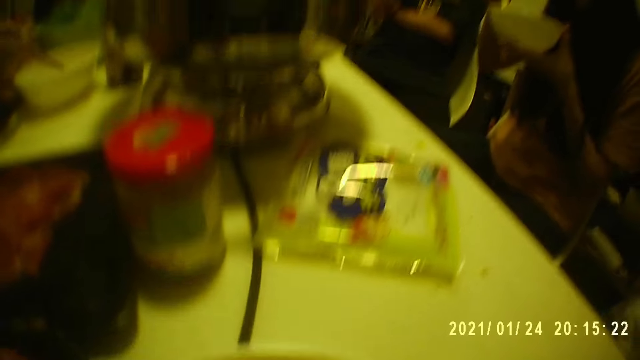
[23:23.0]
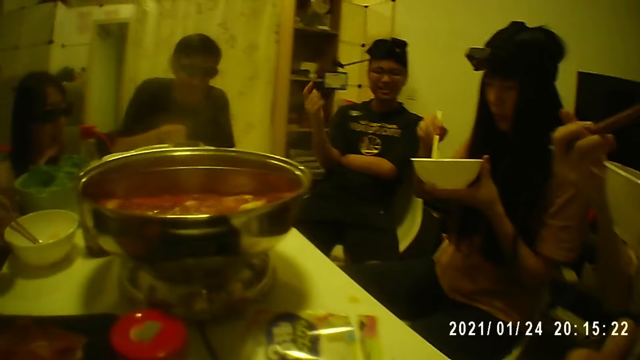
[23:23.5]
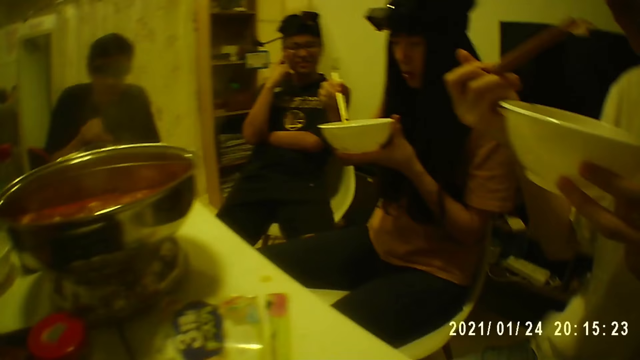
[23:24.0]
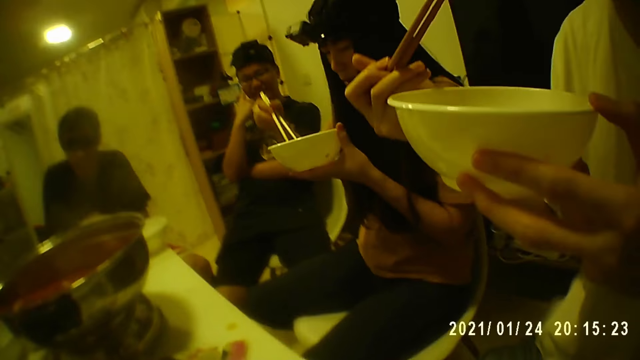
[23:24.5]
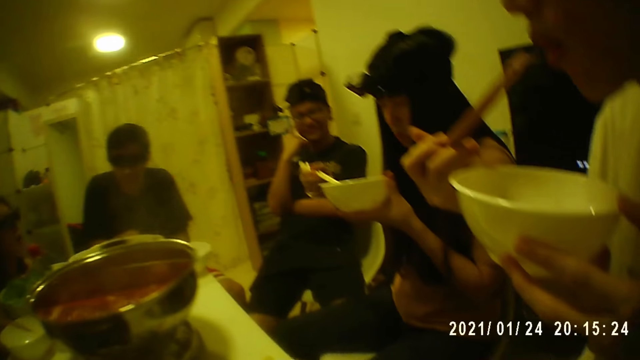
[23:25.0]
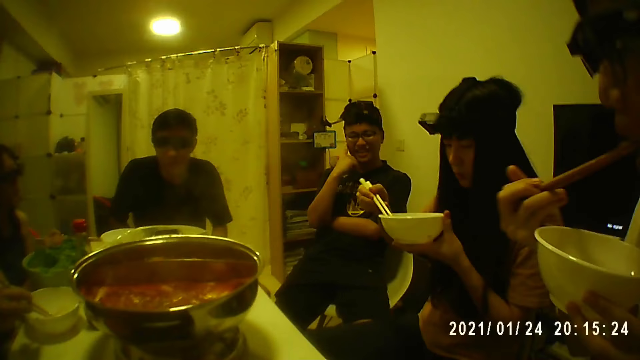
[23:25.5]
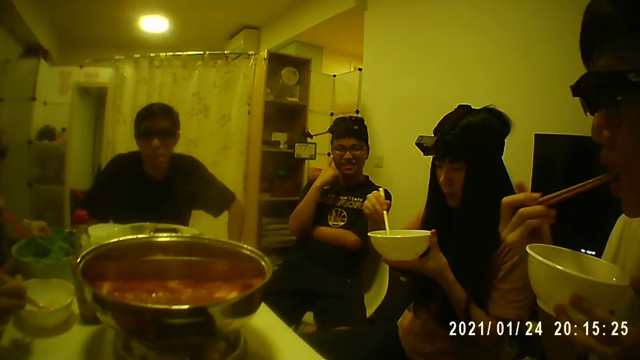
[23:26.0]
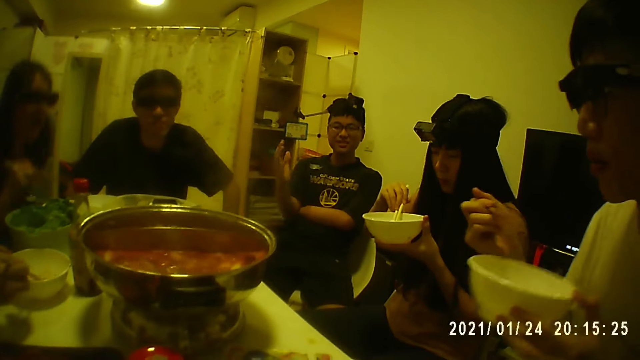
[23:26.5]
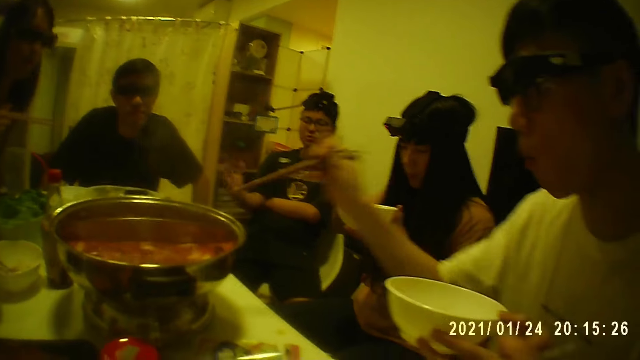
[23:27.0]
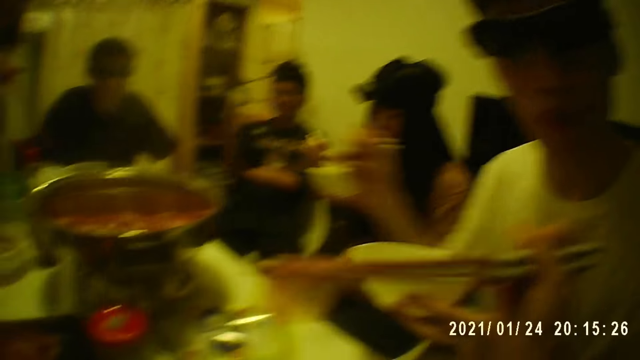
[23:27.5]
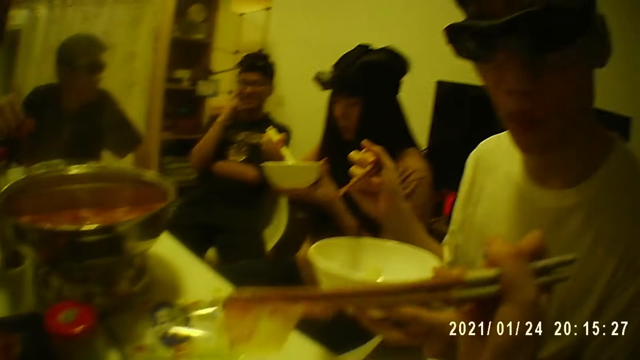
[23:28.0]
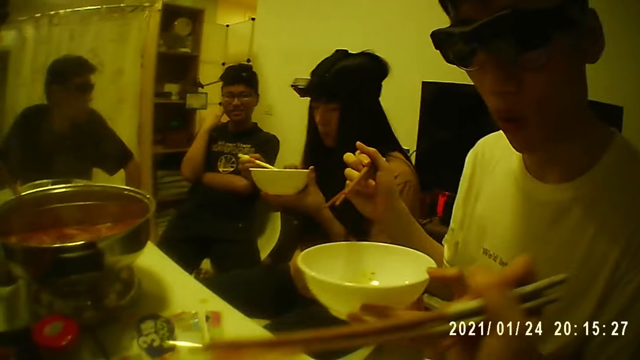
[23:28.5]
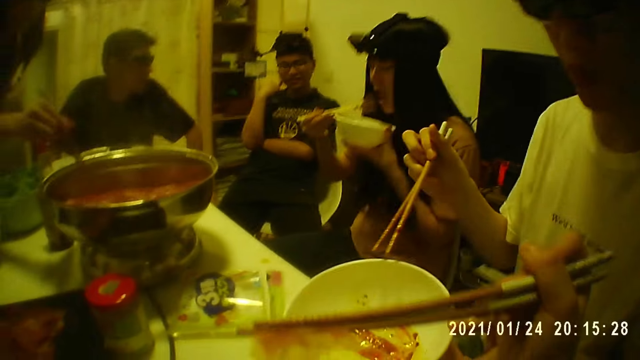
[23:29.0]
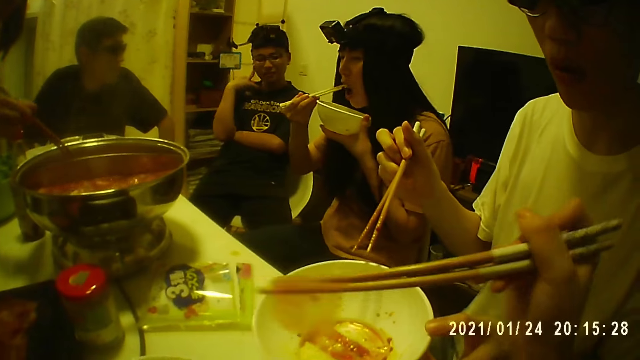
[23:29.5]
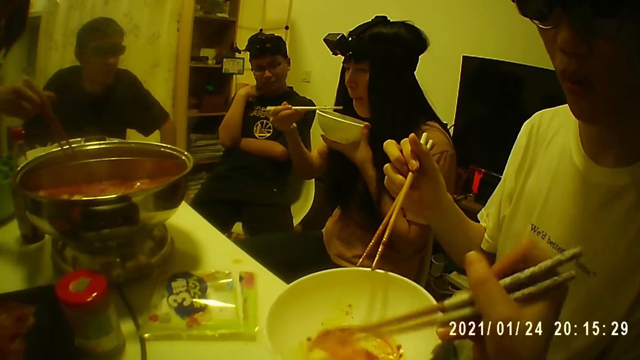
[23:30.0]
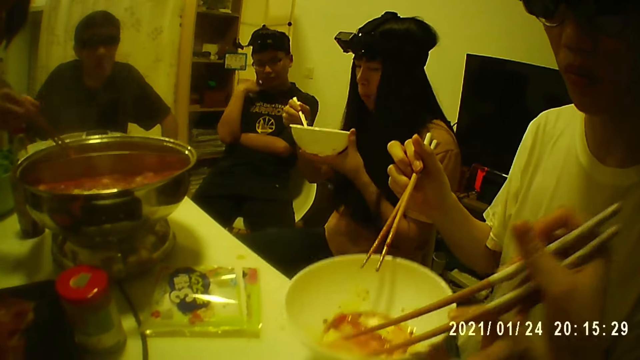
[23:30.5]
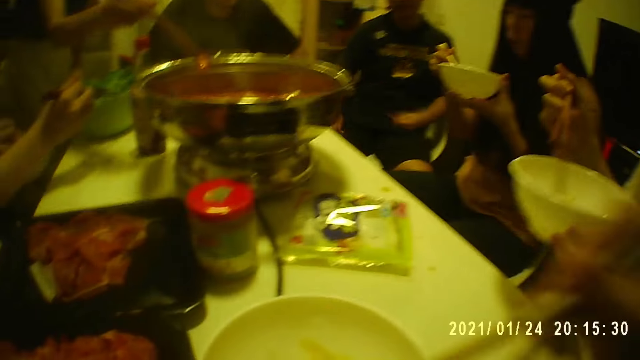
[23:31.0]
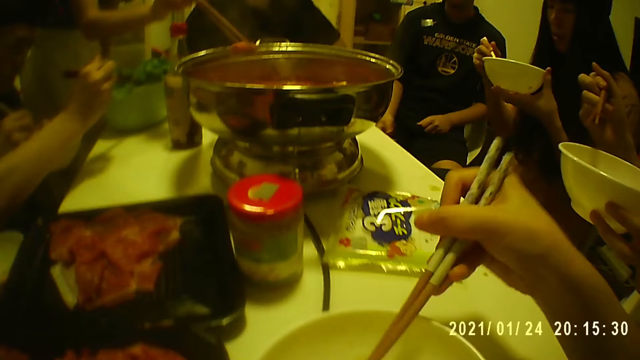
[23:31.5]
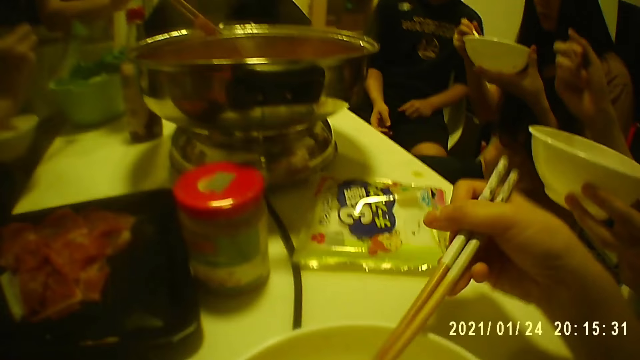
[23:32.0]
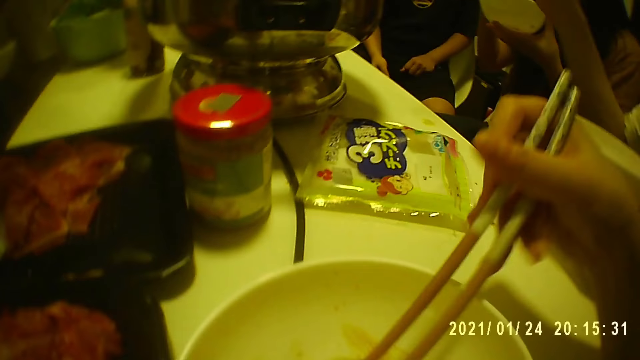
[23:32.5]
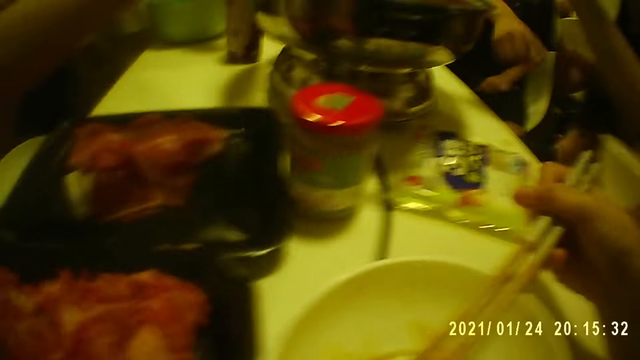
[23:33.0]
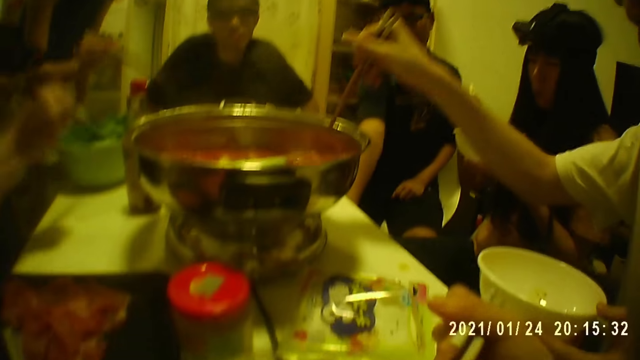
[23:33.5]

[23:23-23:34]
A woman holds two chopsticks in her right hand and holds a plate in her left hand. A man holds two chopsticks in his right hand and holds a plate in his left hand. Another man drops two chopsticks on the table with his right hand. The first man eats from the chopsticks in his right hand. Another woman holds two chopsticks in her right hand. The camera wearer holds two chopsticks in his right hand. The first man interacts with the camera wearer. The camera wearer moves food using the chopsticks. The first woman eats from the plate with the chopsticks in her right hand. The other woman picks a piece of meat from the pot of soup with the chopsticks in her right hand. The camera wearer puts a piece of fish into the first man's bowl with the chopsticks in his right hand. Another man picks a spinach leaf from a bowl on the table with the chopsticks in his right hand. The camera wearer picks food from the plate using the chopsticks. Another man lifts the plate from the table with his left hand.

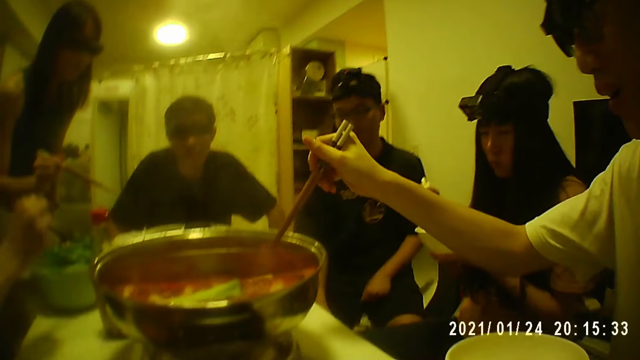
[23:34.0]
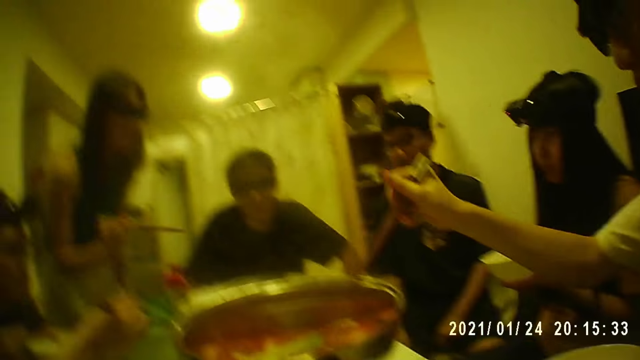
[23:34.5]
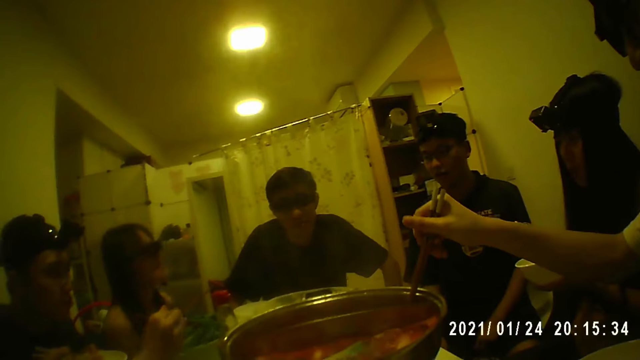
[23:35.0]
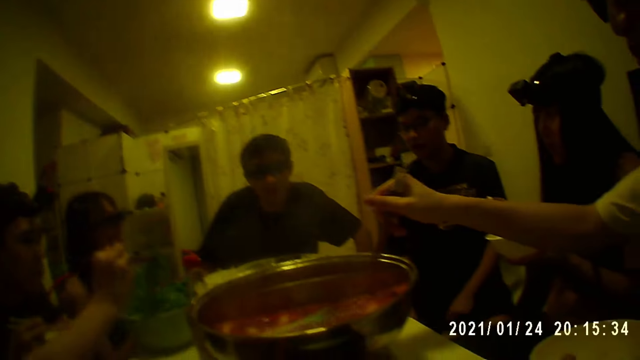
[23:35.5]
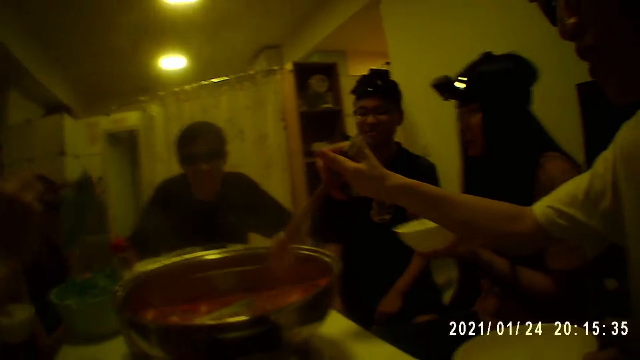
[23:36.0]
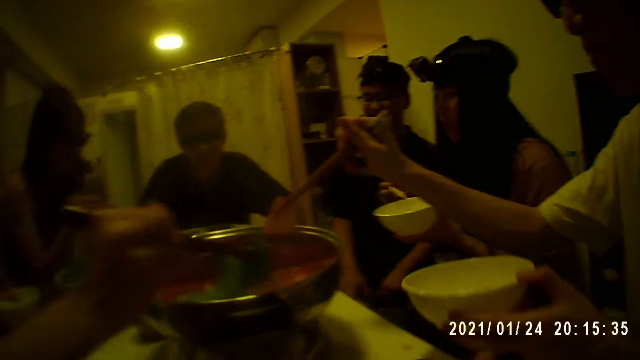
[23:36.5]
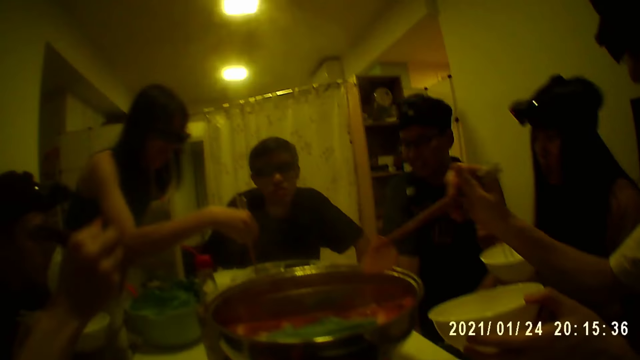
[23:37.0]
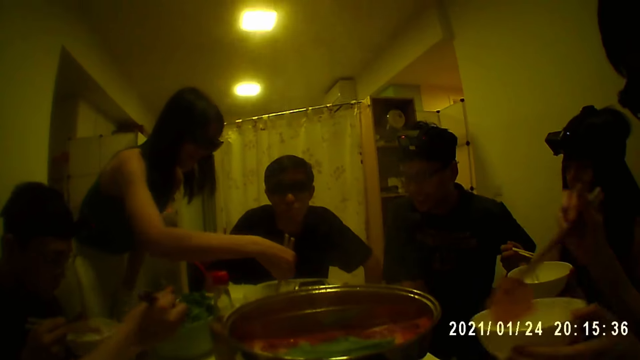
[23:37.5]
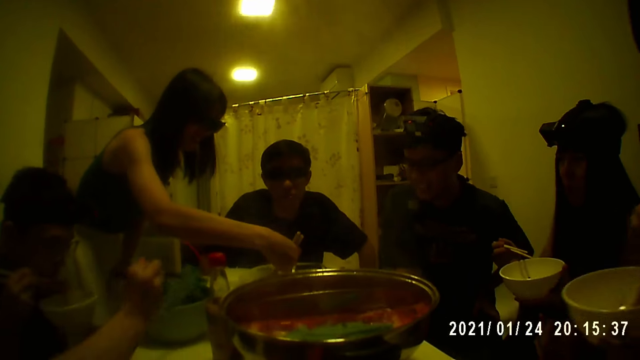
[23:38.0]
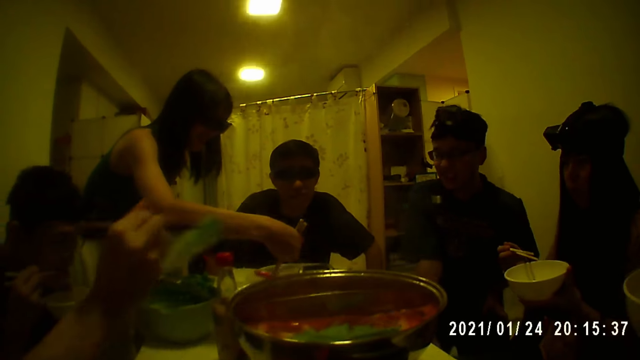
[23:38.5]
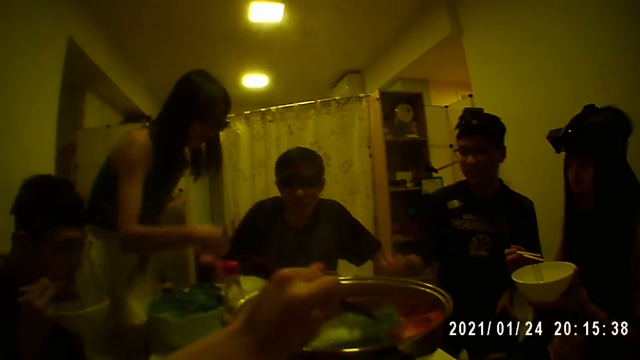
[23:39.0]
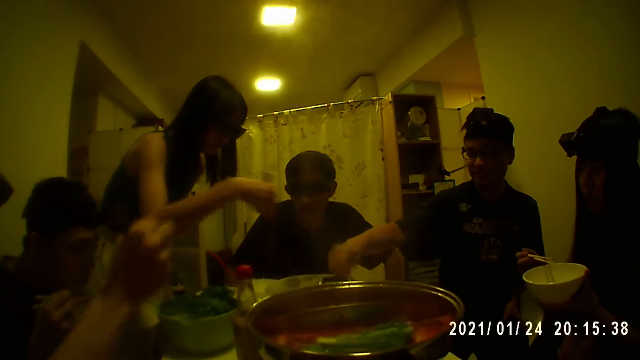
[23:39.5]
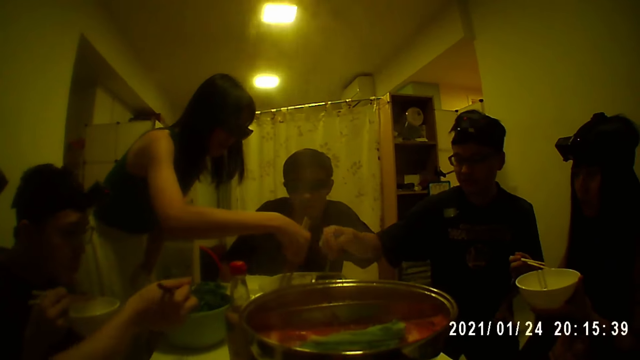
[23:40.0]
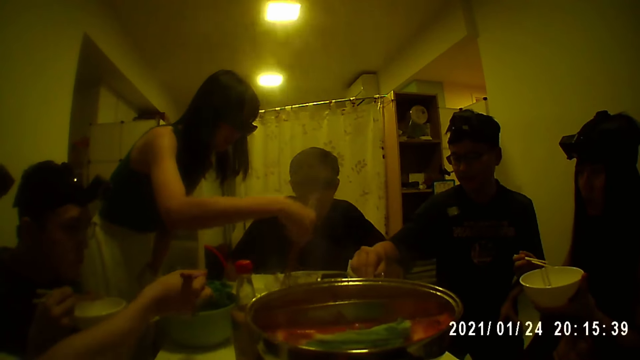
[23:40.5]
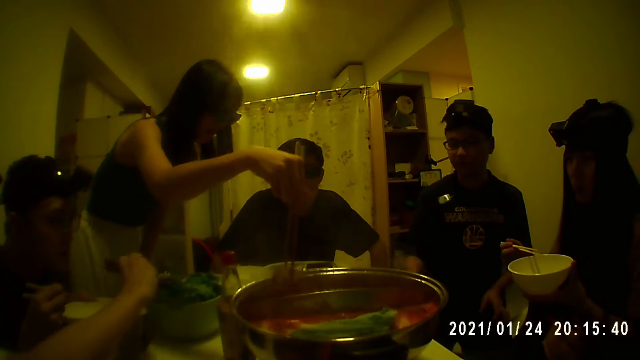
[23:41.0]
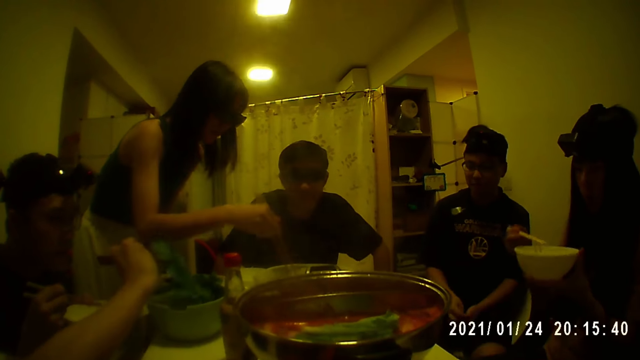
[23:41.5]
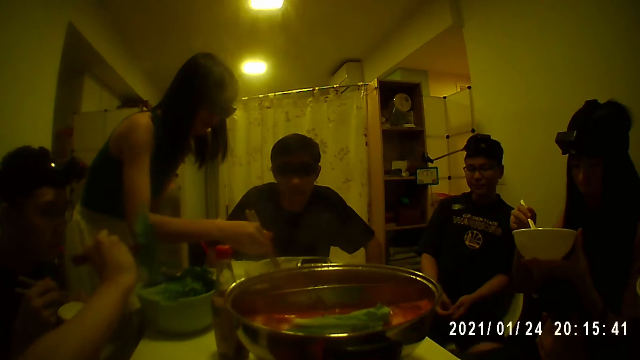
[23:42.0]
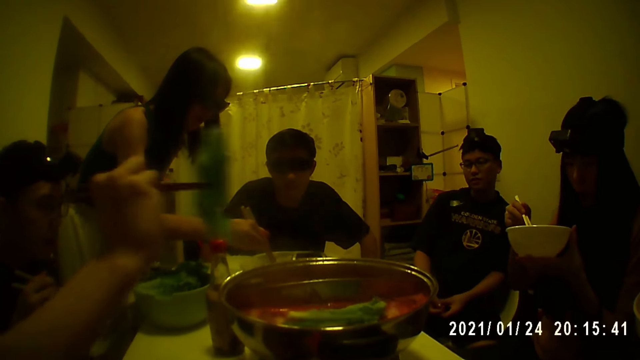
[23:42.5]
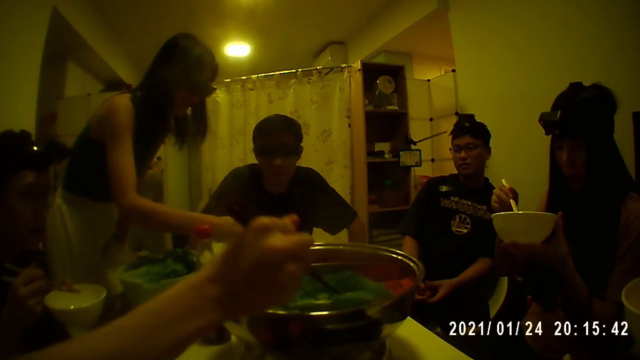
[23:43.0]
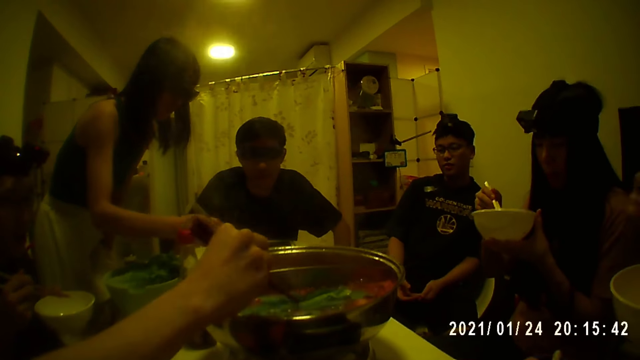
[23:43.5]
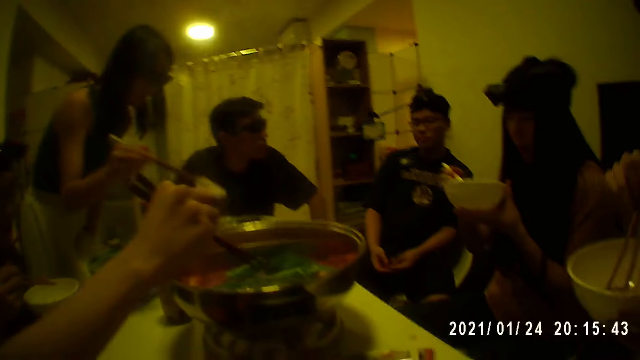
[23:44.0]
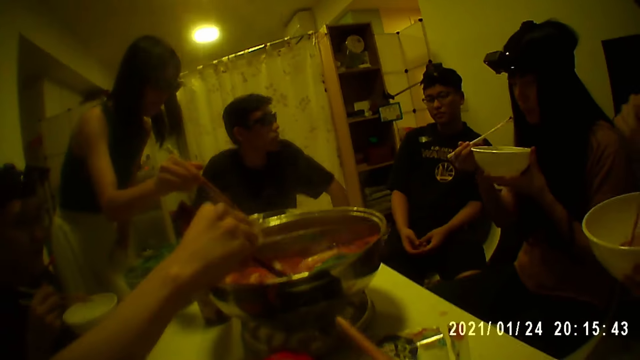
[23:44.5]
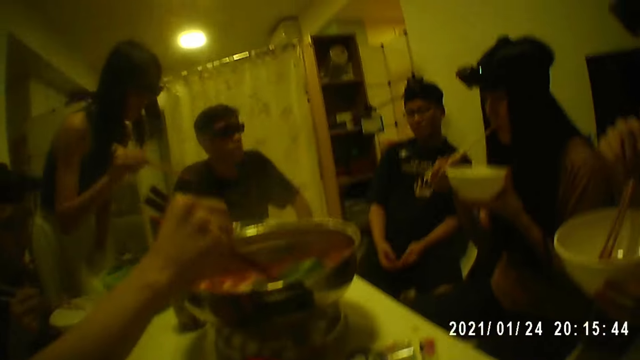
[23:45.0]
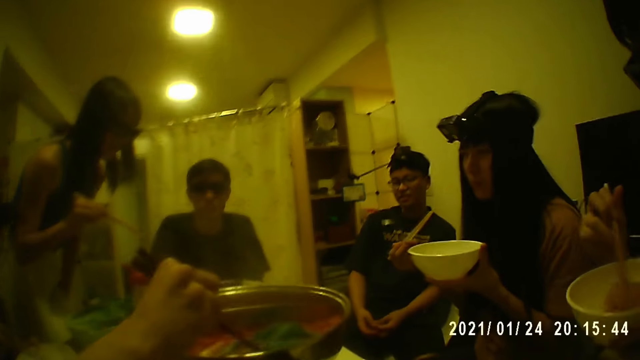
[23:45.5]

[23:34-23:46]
A man picks a spinach leaf from the bowl with the chopsticks in his right hand. The camera wearer looks around the room. A woman interacts with another man. A third man picks a piece of fish from the pot of soup with the chopsticks in his right hand. The first man puts the spinach leaf in the pot of soup with the chopsticks in his right hand. The woman picks a piece of fish from a plate on the table with the chopsticks in her right hand. The third man puts the piece of fish into the plate with the chopsticks in his right hand. The first man picks a spinach leaf from the bowl with the chopsticks in his right hand. A fourth man eats from the plate with the chopsticks in his right hand. The first man puts the spinach leaf in the pot of soup with the chopsticks in his right hand. The woman puts the fish into the plate with the chopsticks in her right hand. The second man touches a chopstick on the table with his right hand. He touches it again. The woman picks a piece of fish from the plate with the chopsticks in her right hand. The first man picks a spinach leaf from the bowl with the chopsticks in his right hand. The woman puts the piece of fish into the pot of soup with the chopsticks in her right hand. The woman picks a piece of fish from the plate with the chopsticks in her right hand. The first man puts the spinach leaf in the pot of soup with the chopsticks in his right hand. Another woman eats from the plate with the chopsticks in her right hand. The first woman puts the piece of fish into the pot of soup with the chopsticks in her right hand. The third man moves the fish in the plate with the chopsticks in his right hand.
